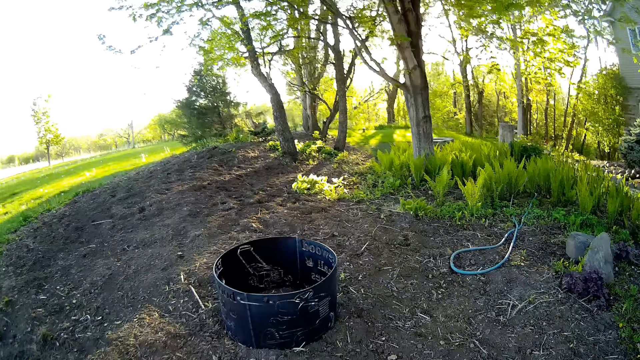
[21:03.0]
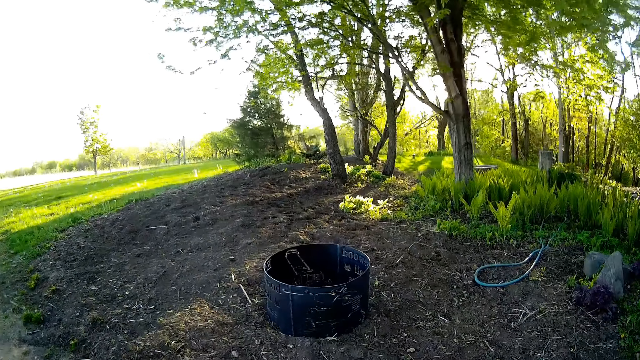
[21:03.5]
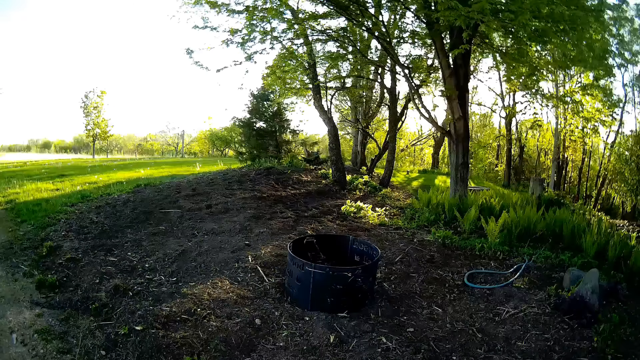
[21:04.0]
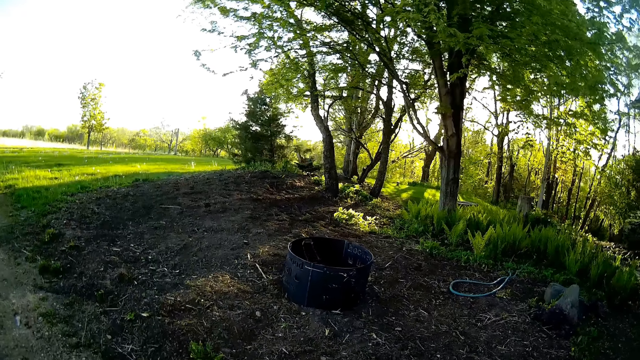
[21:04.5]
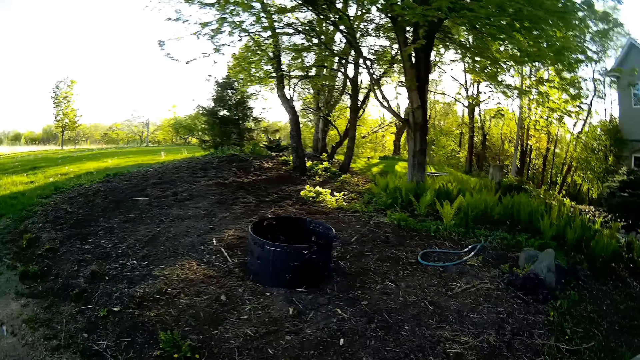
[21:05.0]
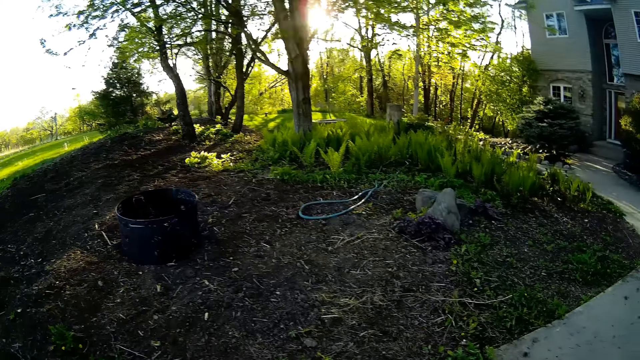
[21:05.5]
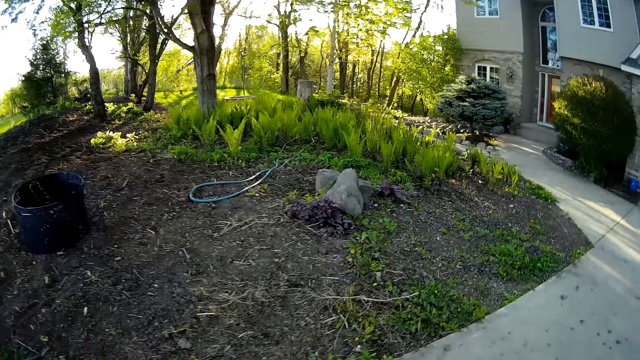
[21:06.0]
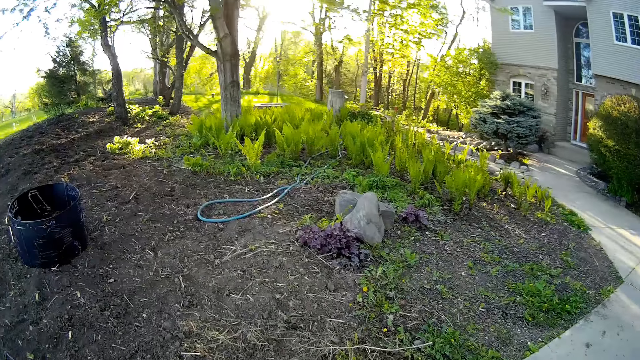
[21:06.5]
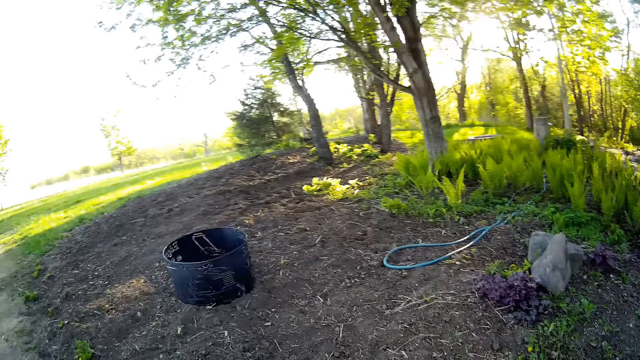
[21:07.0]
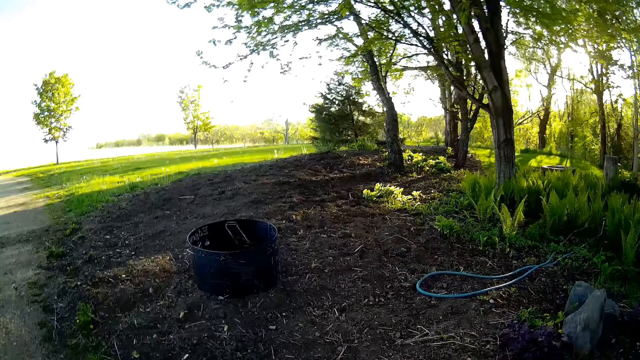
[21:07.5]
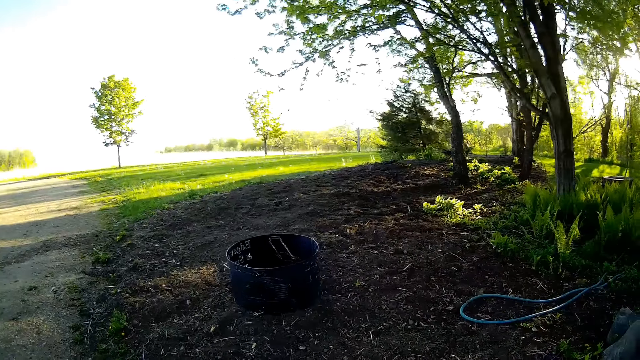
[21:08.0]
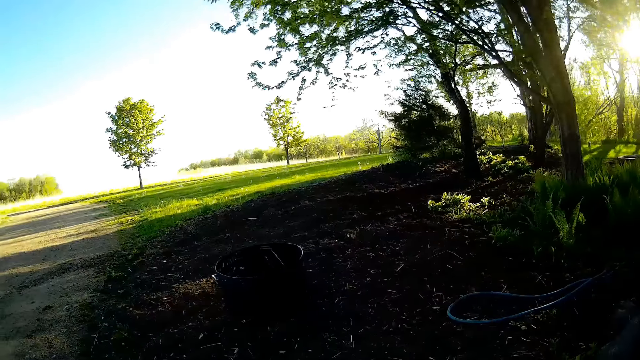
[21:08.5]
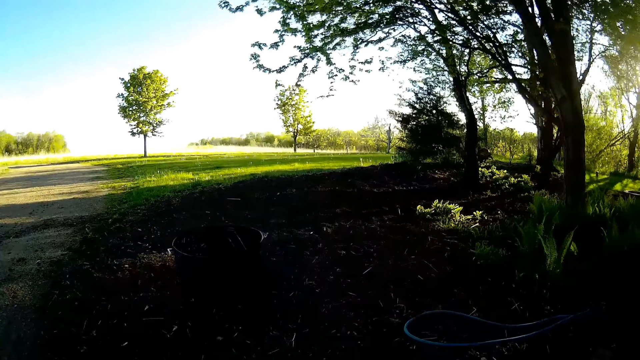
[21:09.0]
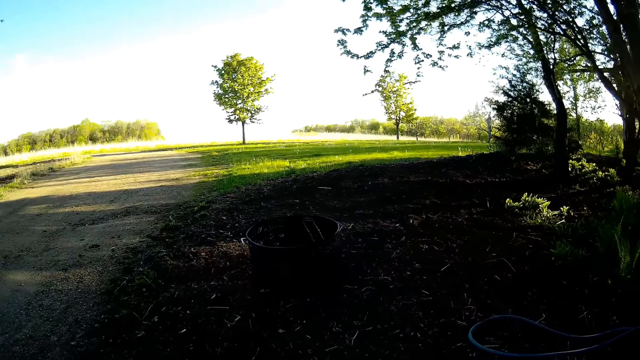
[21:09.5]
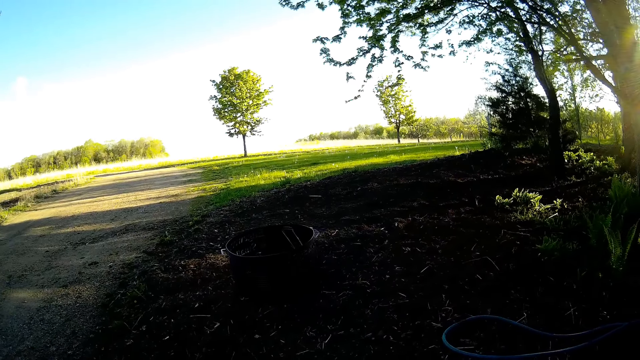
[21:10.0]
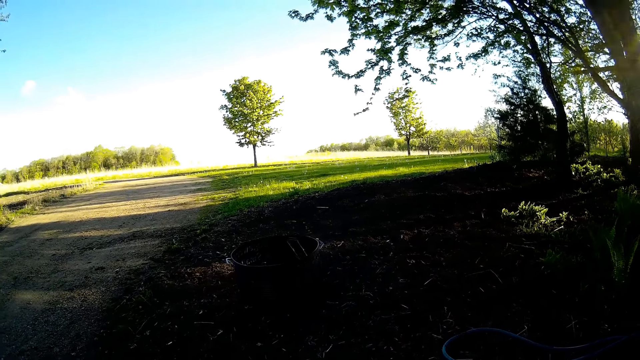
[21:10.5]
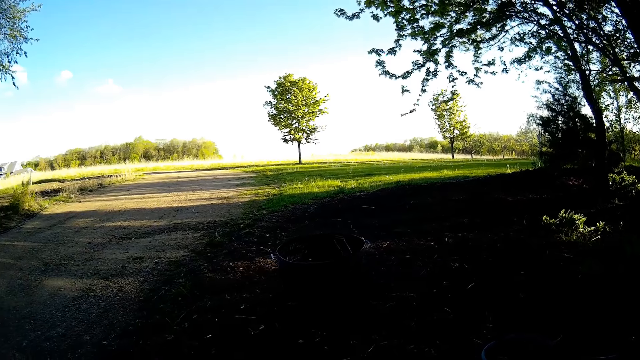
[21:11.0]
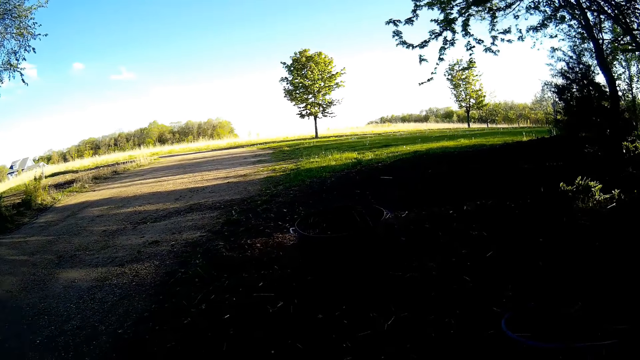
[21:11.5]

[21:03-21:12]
The camera wearer walks around.

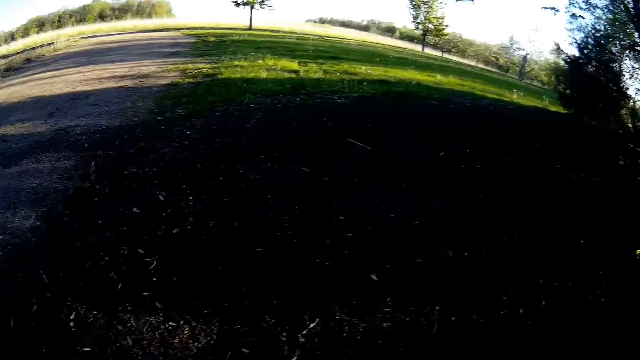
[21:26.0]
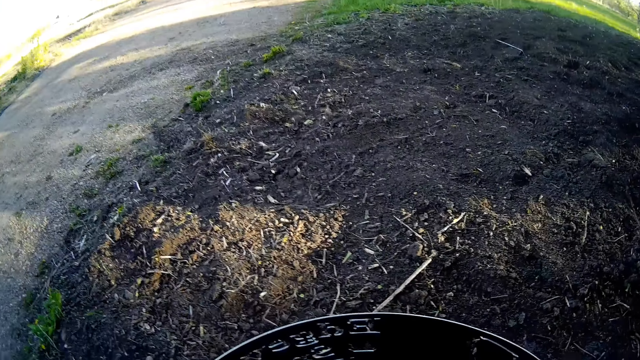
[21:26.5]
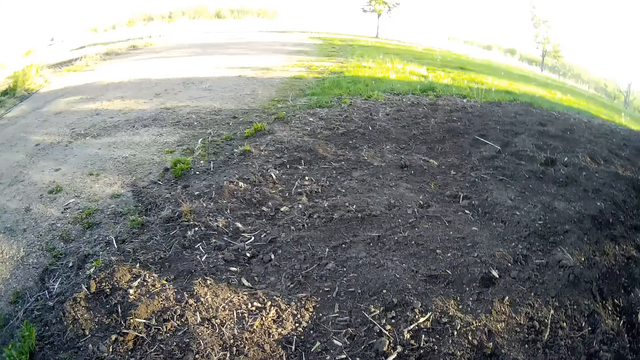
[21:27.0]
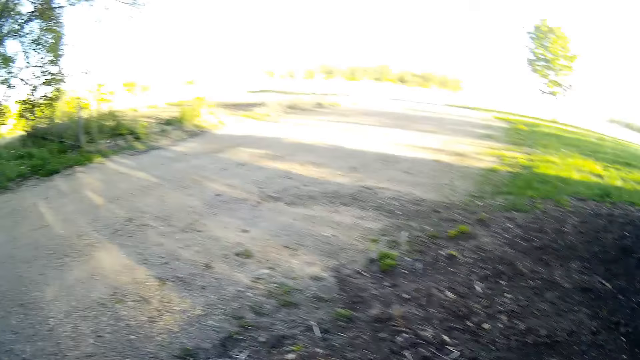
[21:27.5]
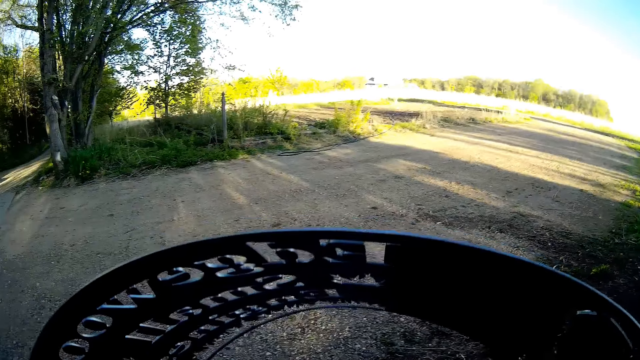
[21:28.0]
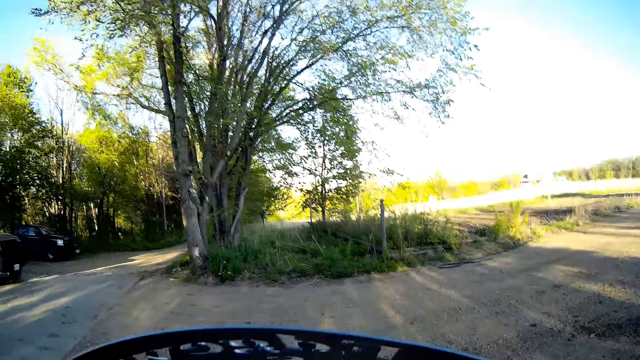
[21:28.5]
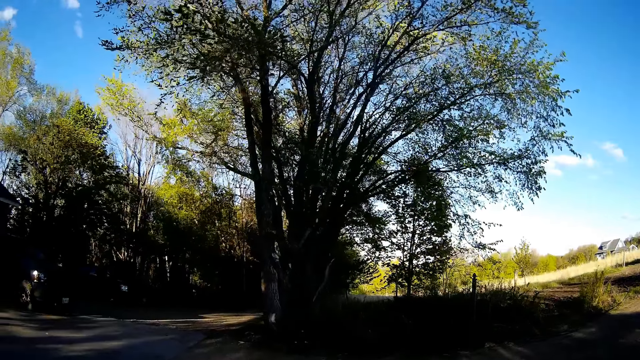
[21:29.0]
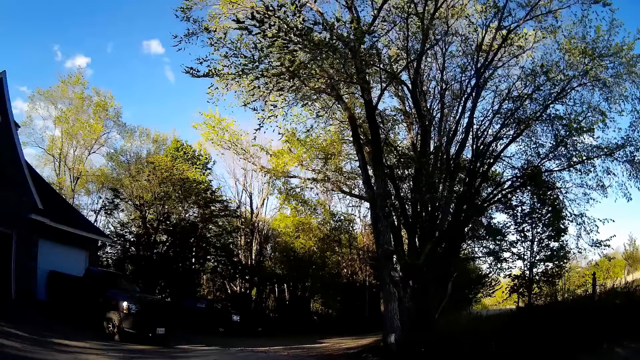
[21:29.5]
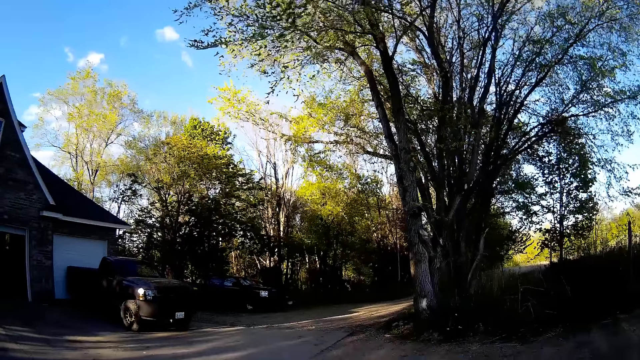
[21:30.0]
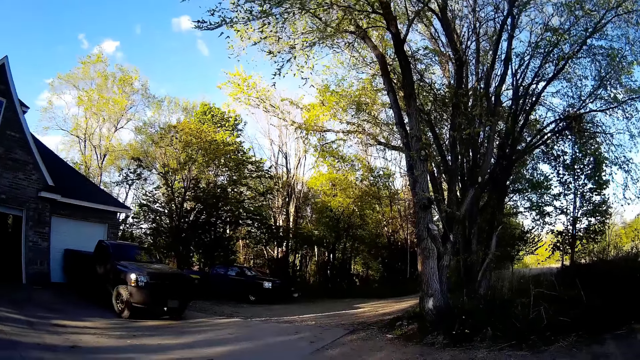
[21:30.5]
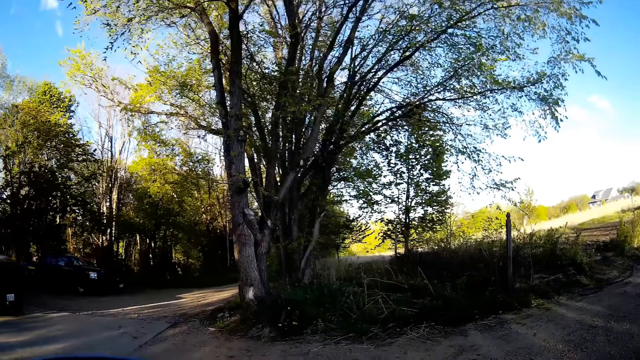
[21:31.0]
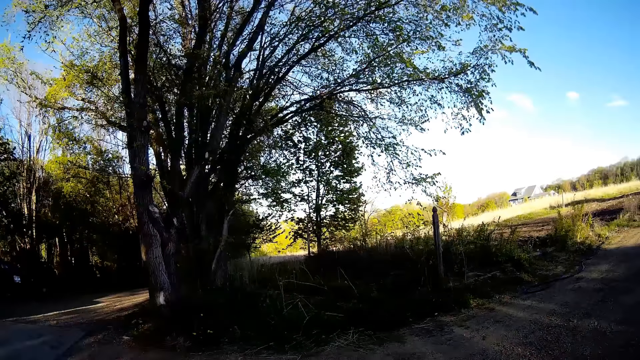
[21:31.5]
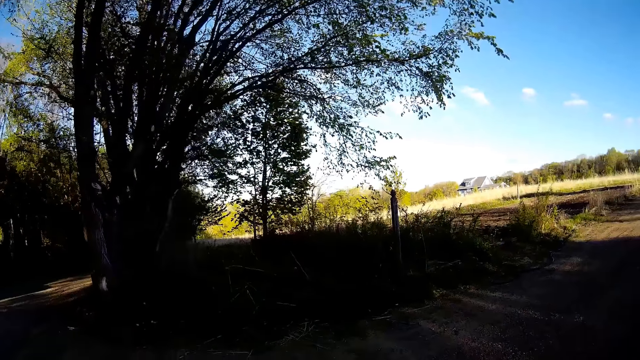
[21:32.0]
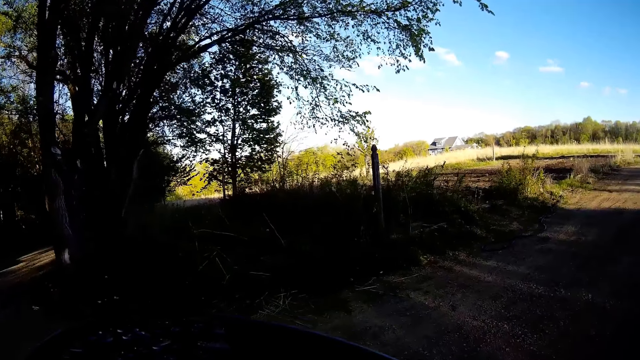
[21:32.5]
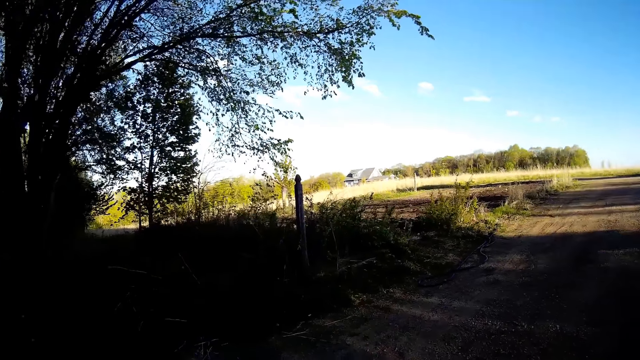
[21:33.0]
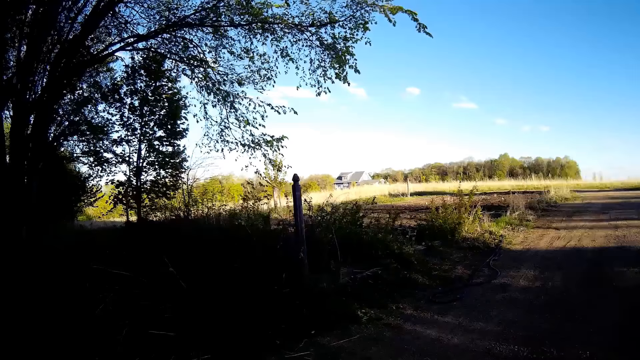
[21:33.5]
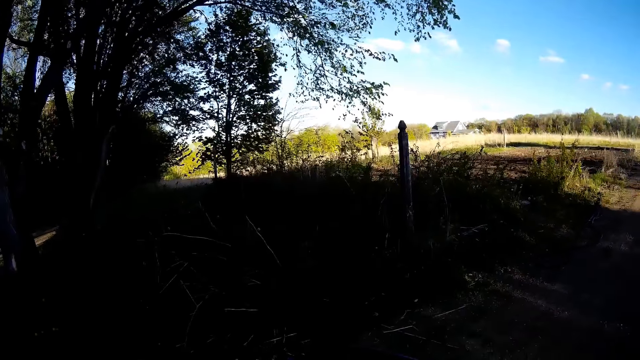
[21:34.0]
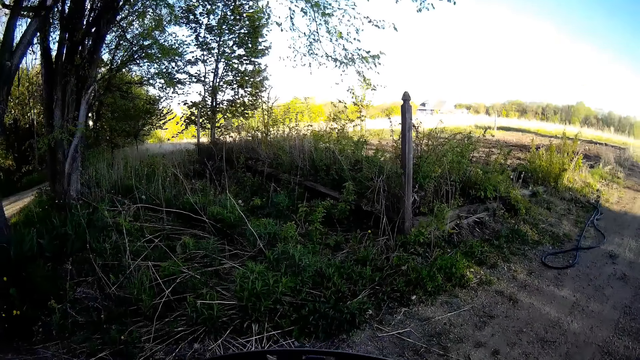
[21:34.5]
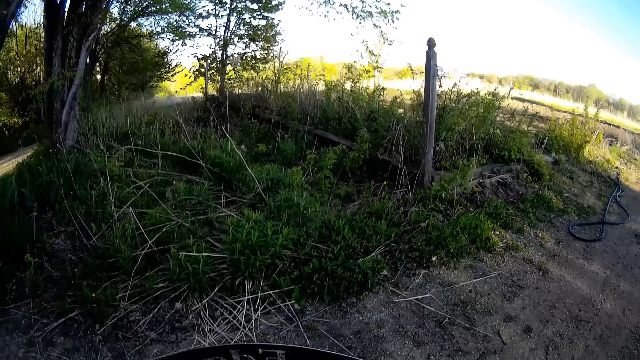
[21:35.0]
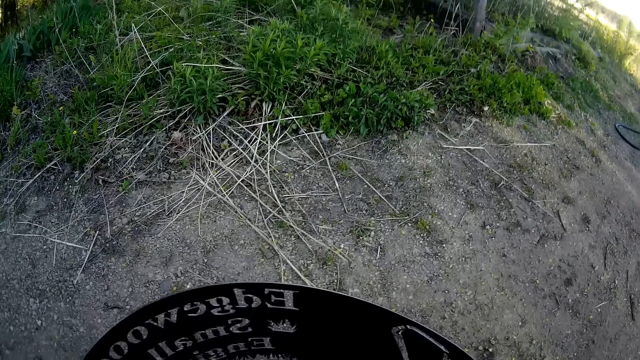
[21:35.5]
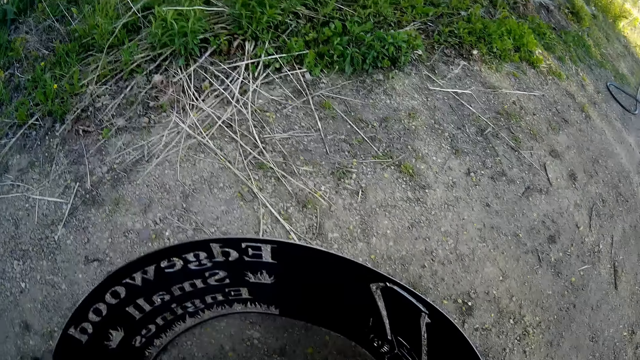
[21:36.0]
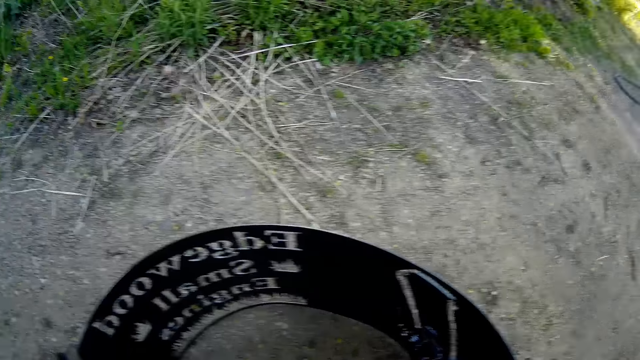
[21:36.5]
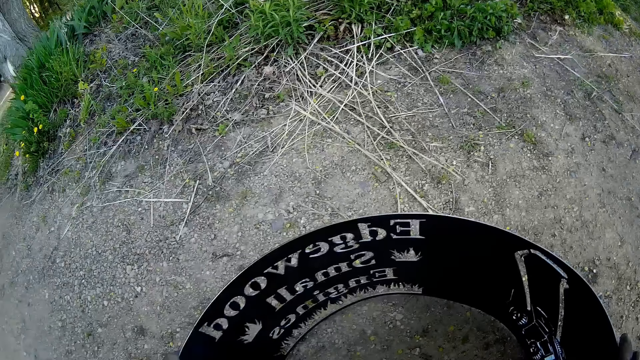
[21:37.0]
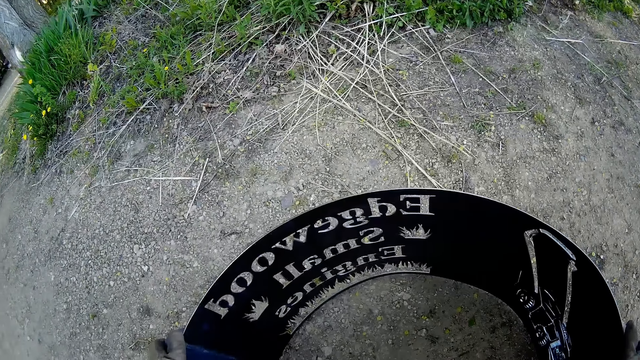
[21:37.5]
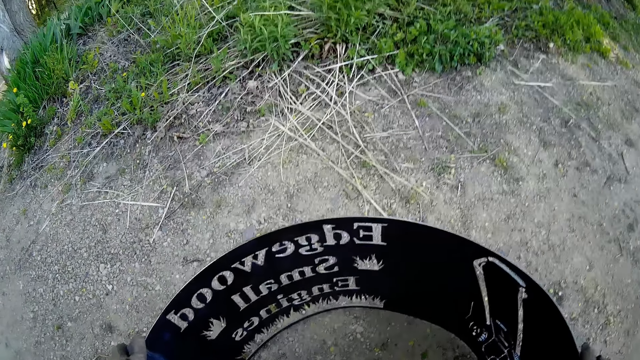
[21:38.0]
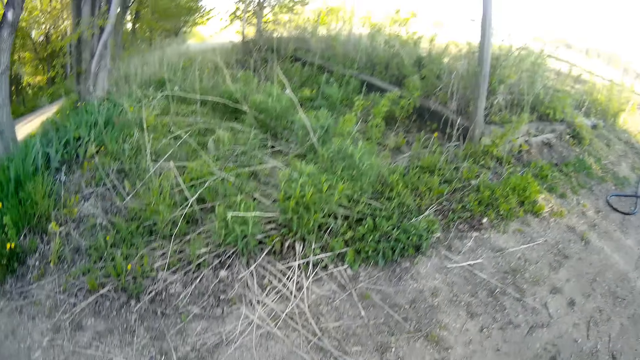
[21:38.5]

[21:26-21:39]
The camera wearer lifts the large metal piece with both hands and walks to a driveway. They drop the metal piece on the ground.
